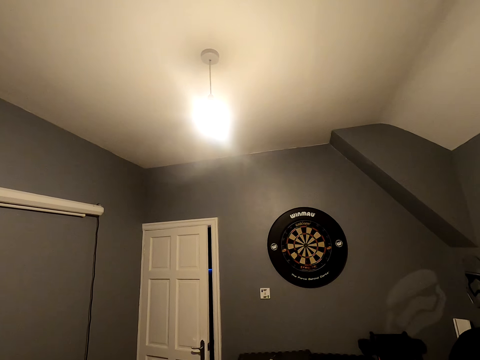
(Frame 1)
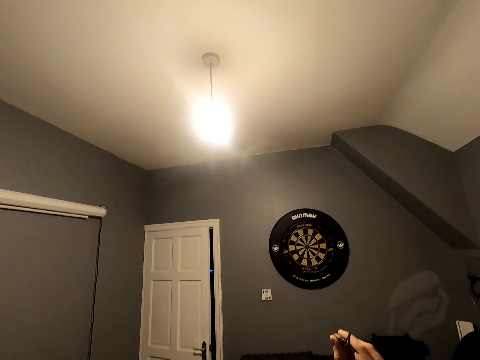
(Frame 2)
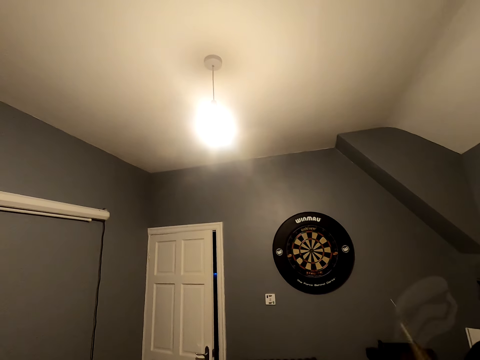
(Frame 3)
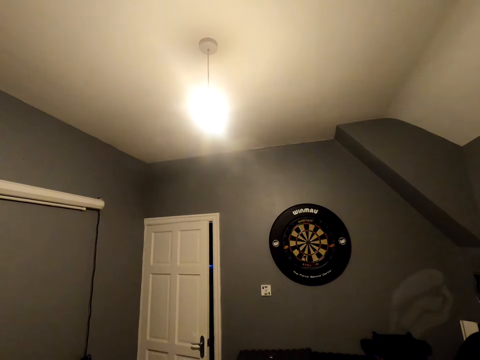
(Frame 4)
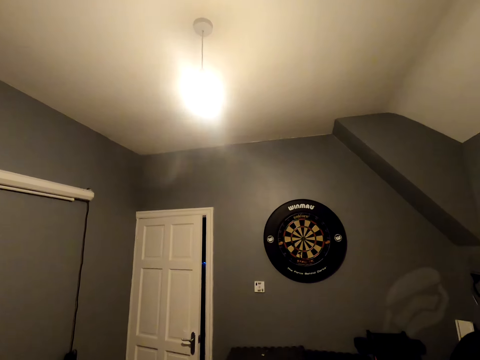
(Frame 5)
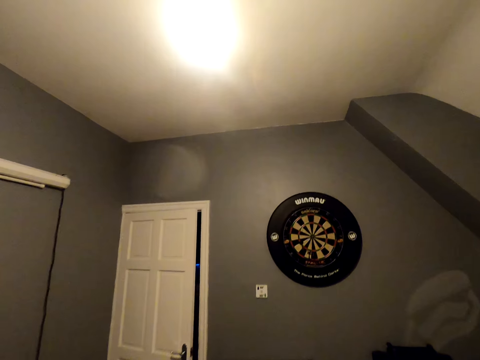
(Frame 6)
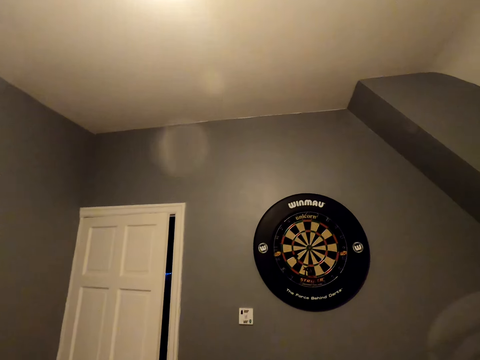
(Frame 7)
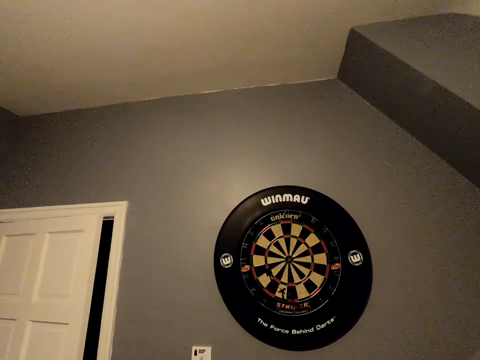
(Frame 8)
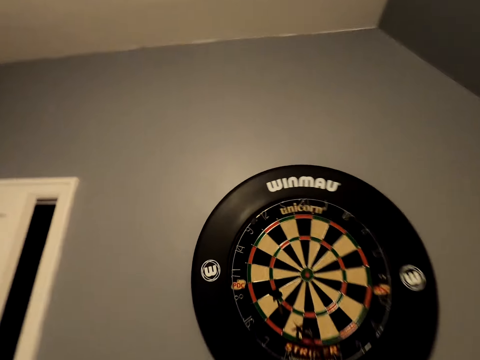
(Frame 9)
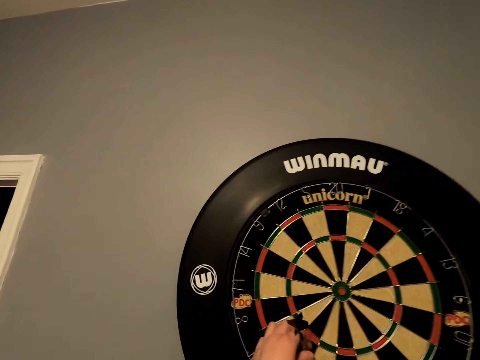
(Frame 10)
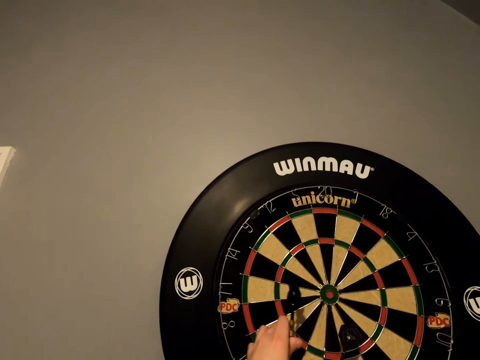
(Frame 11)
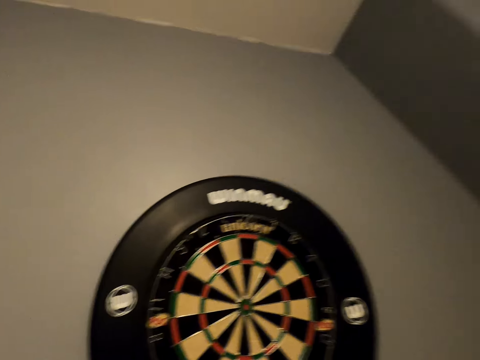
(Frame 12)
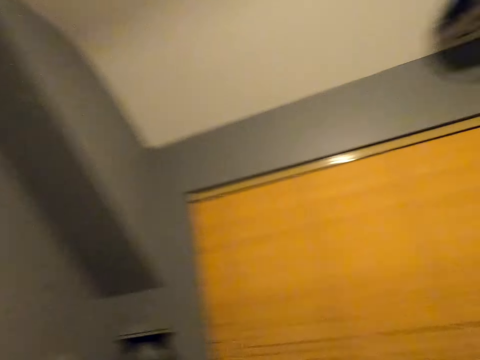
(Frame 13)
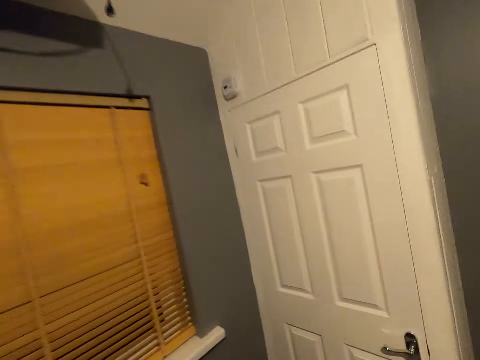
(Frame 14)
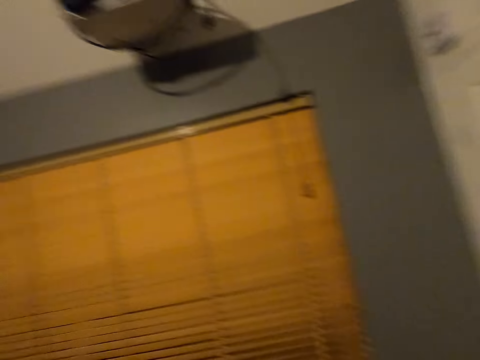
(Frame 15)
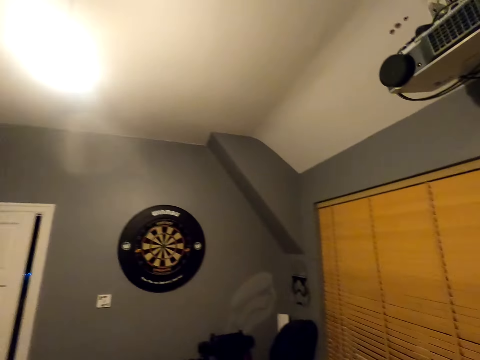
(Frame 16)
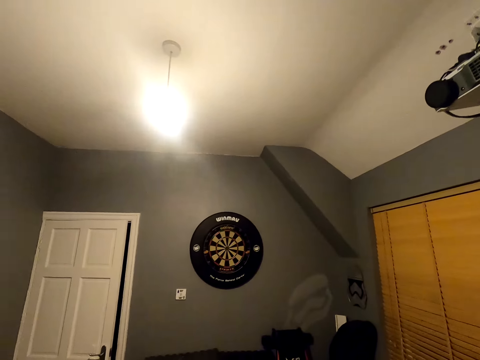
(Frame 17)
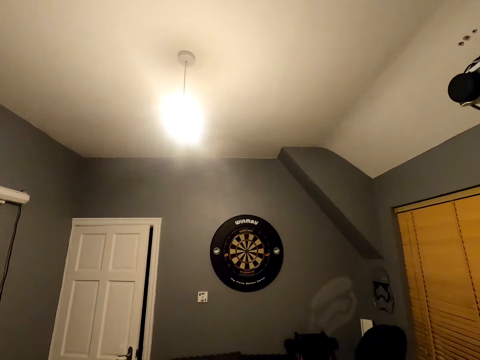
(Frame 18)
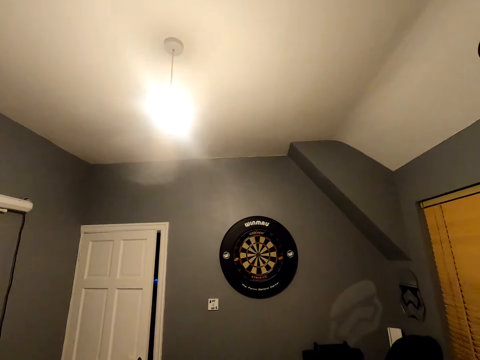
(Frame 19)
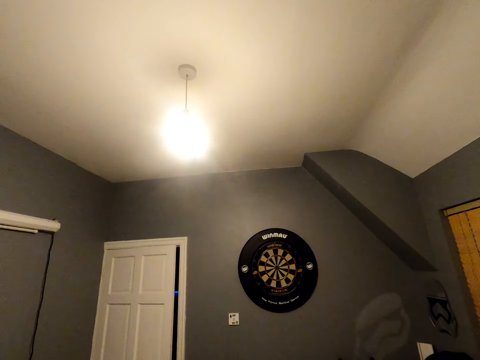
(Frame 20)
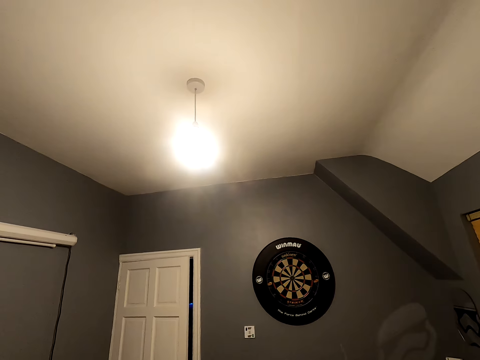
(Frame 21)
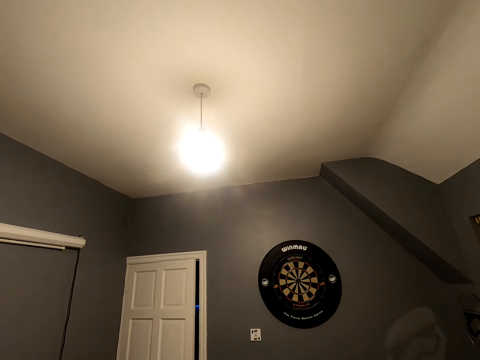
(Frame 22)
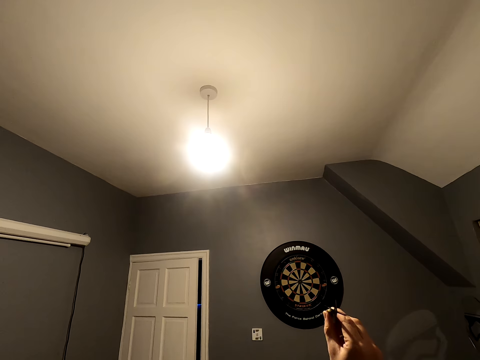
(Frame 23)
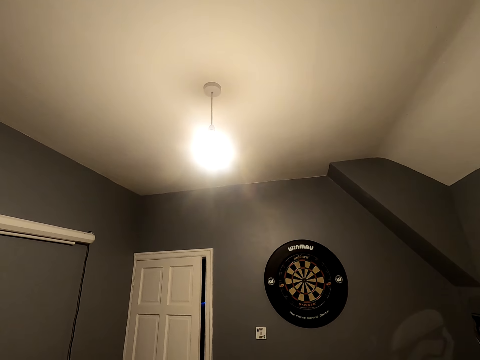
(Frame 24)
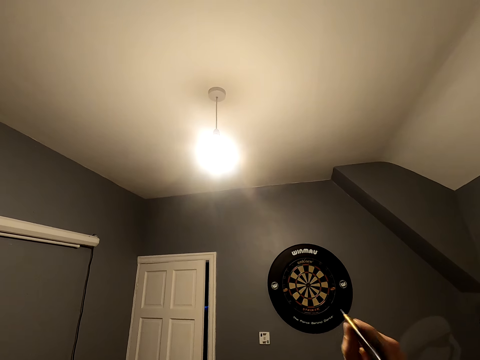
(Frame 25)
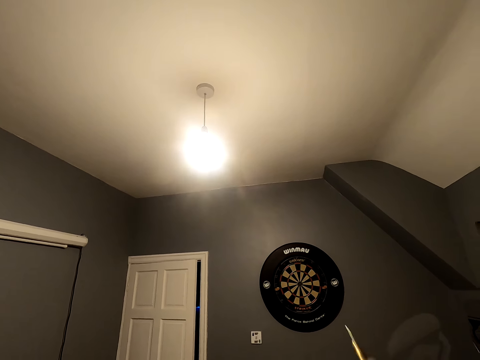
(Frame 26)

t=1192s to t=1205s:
The camera wearer shakes the arrow and throws the arrow. They move close to the wheel. They pick up the soft tip darts. They walk in the room. They shake the arrow.

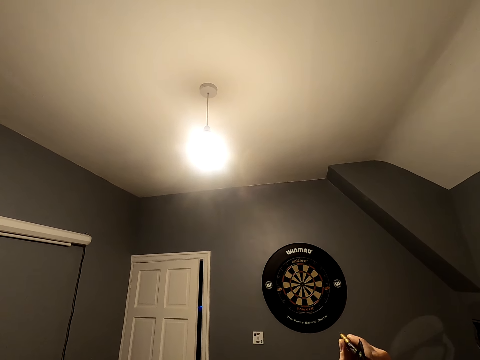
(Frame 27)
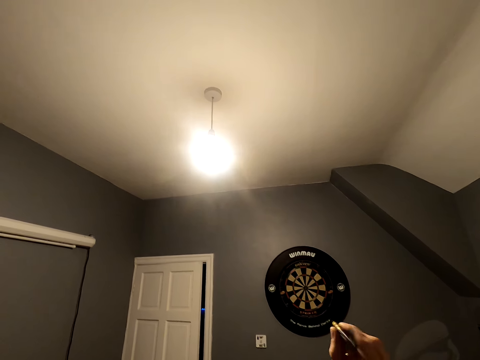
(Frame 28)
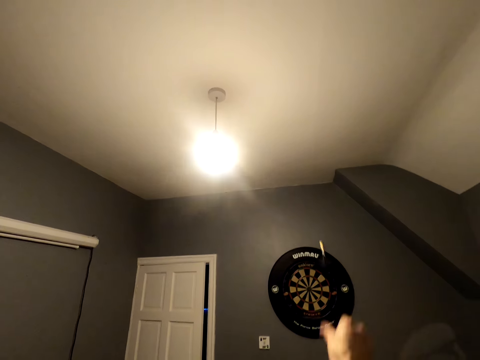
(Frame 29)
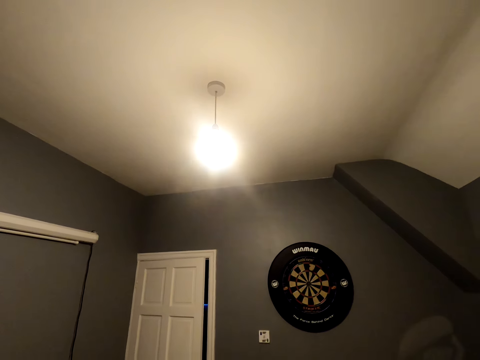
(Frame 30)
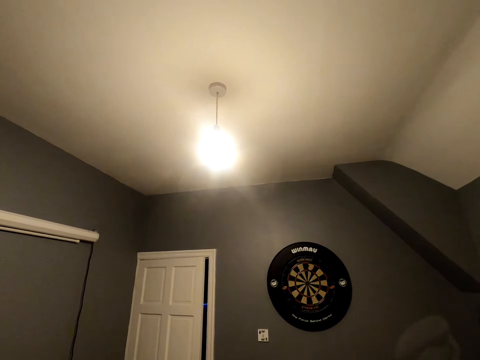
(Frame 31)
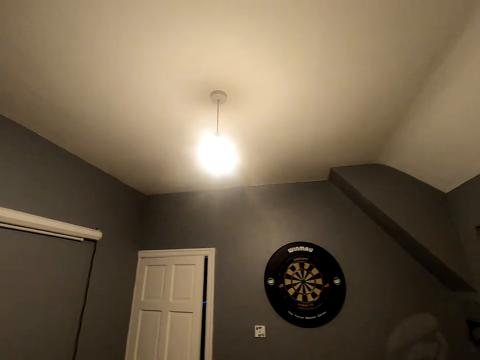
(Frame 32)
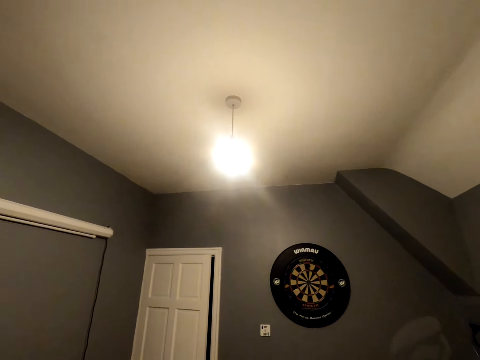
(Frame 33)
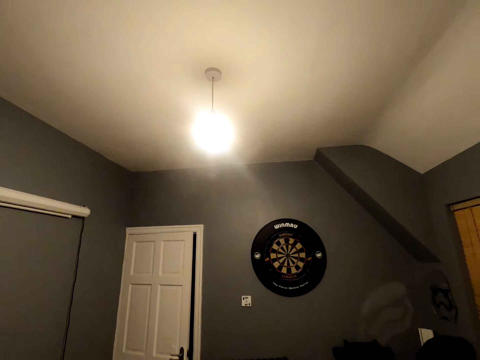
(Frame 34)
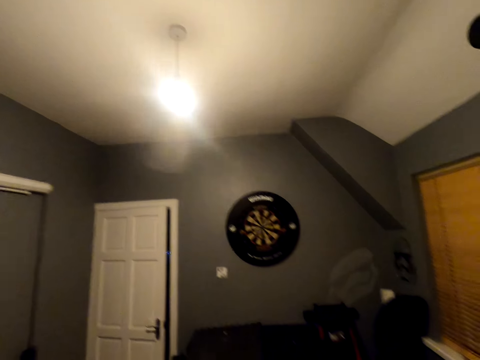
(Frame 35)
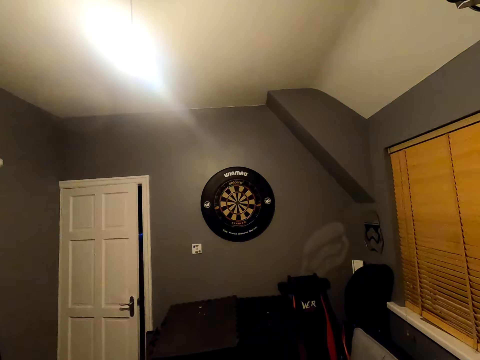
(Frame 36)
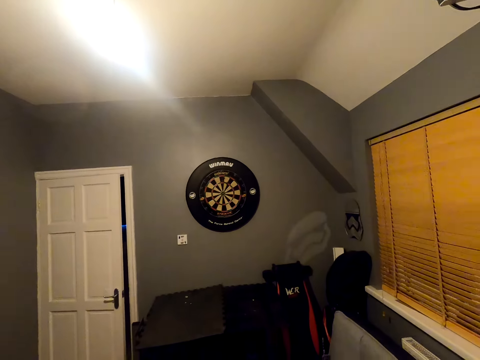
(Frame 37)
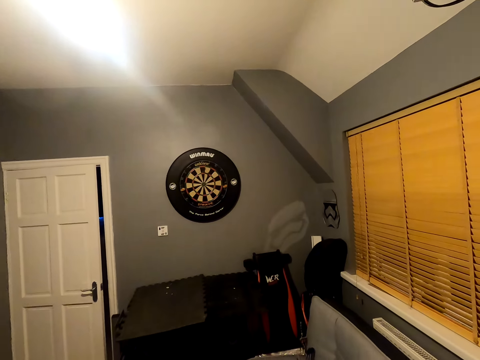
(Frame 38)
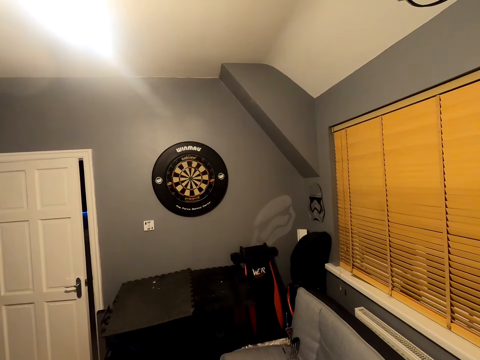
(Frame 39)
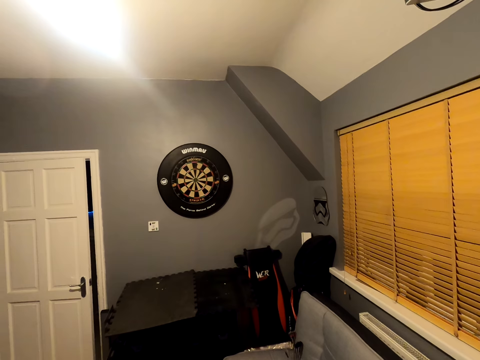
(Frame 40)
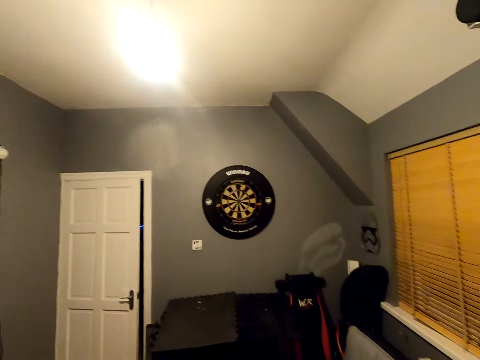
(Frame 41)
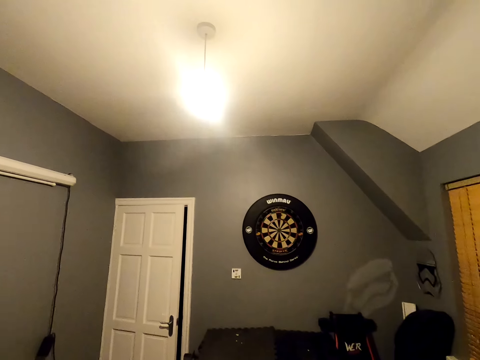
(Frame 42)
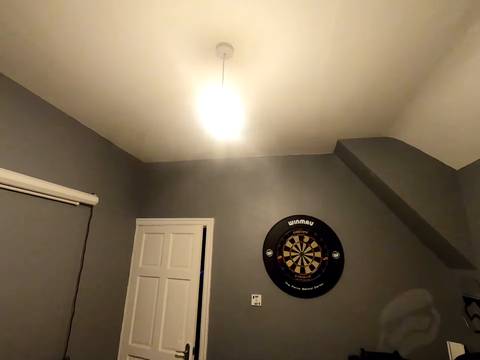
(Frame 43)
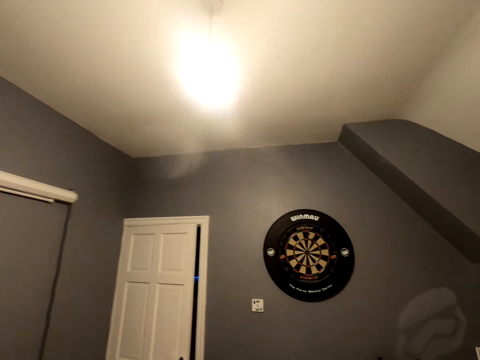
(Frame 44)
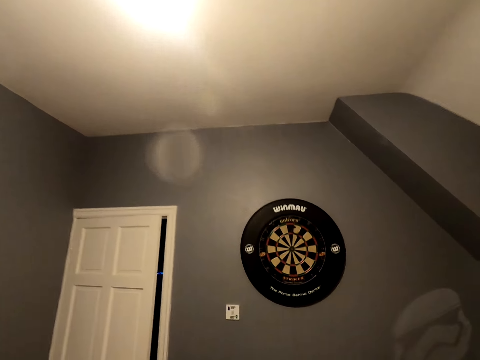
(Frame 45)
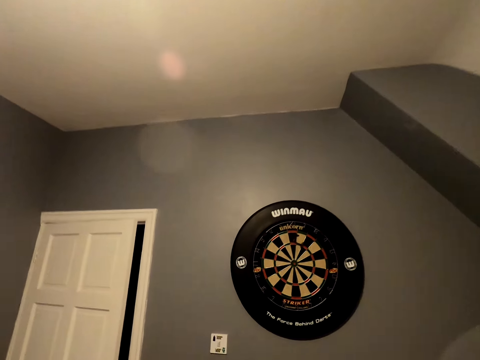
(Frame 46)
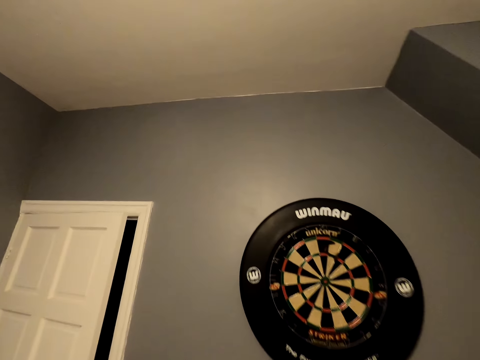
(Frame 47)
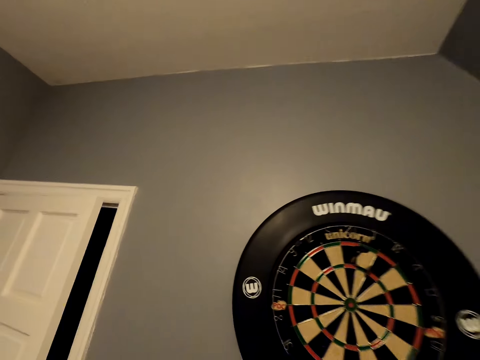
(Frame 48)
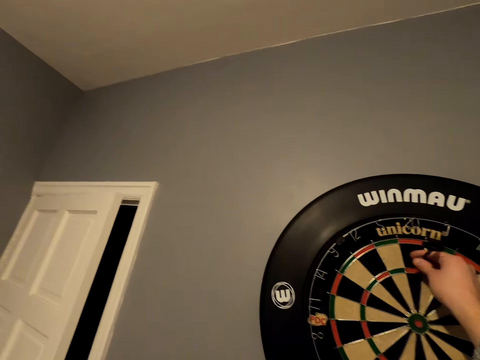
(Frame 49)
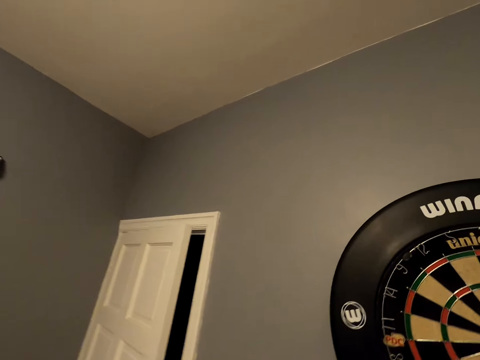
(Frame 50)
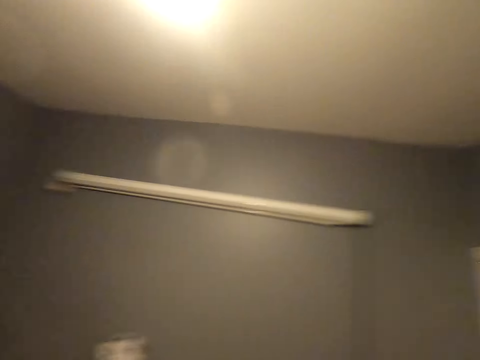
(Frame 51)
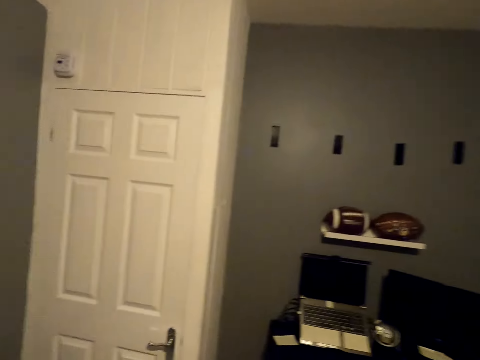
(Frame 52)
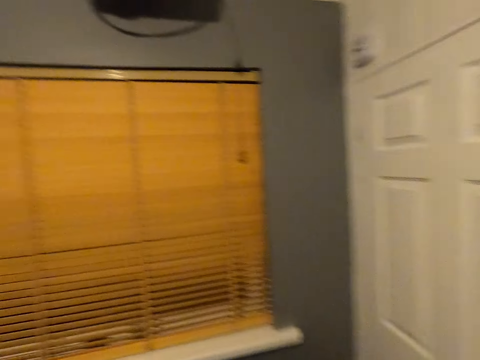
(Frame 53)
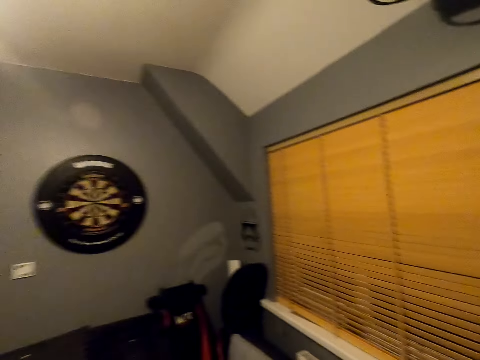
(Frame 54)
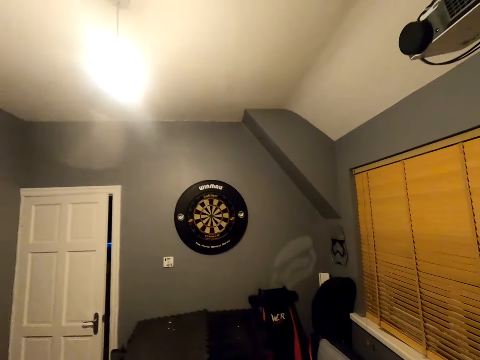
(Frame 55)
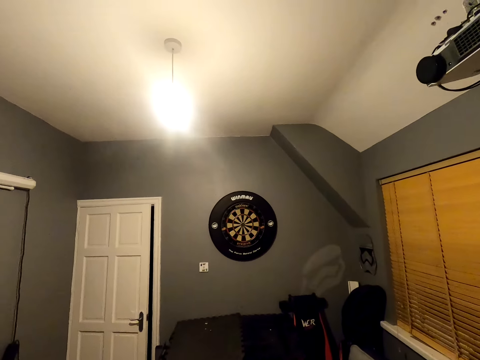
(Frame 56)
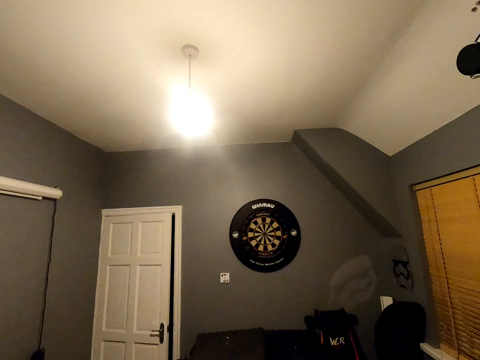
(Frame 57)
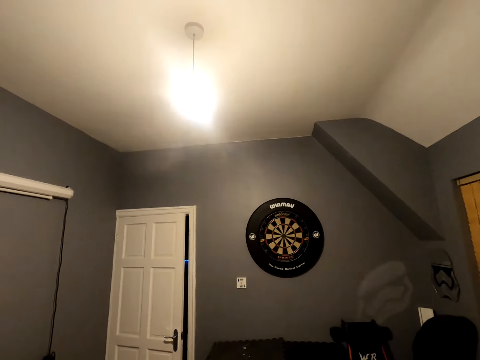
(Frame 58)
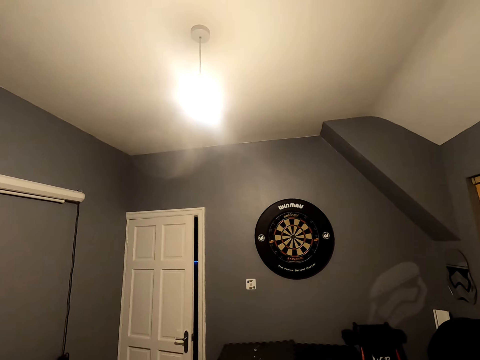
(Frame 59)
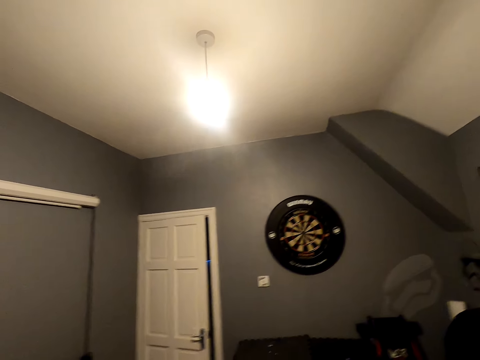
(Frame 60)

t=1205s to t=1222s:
The camera wearer throws the soft tip darts. They look at the wheel. They walk close to the wheel. They pick up the soft tip darts. They turn around. They walk in the room. They look at the wheel.
